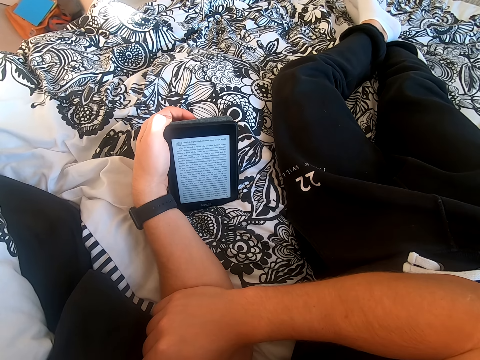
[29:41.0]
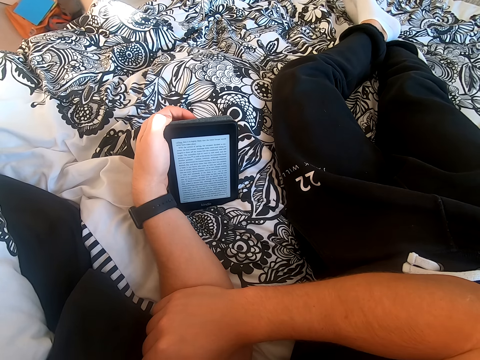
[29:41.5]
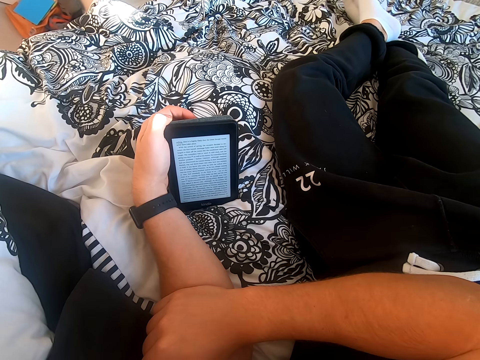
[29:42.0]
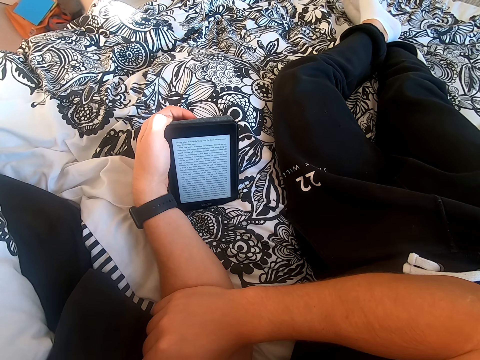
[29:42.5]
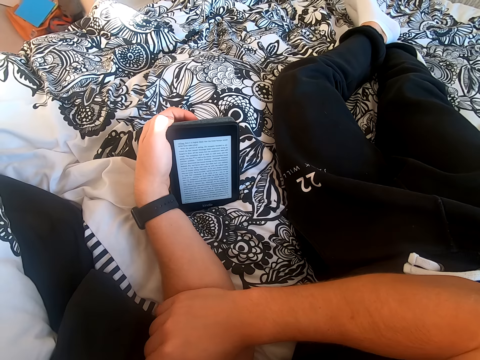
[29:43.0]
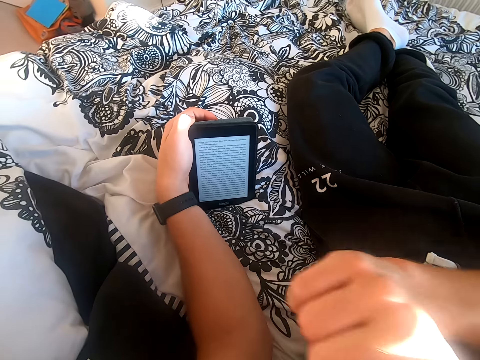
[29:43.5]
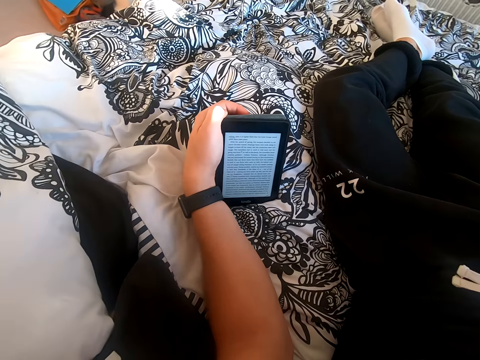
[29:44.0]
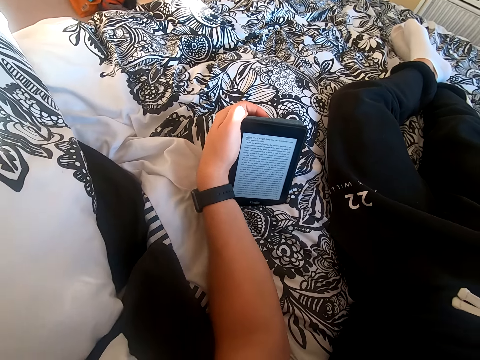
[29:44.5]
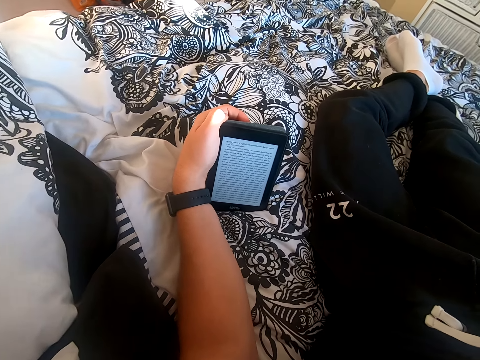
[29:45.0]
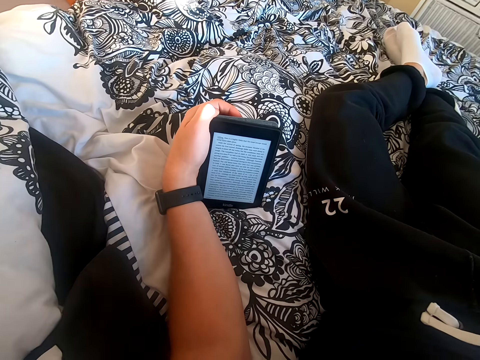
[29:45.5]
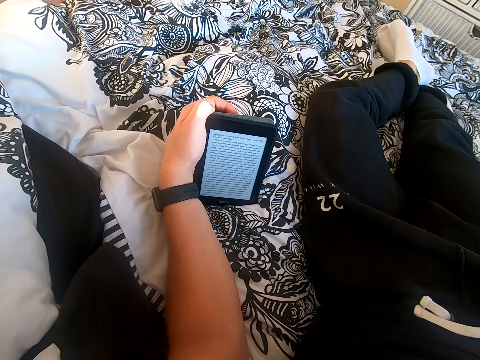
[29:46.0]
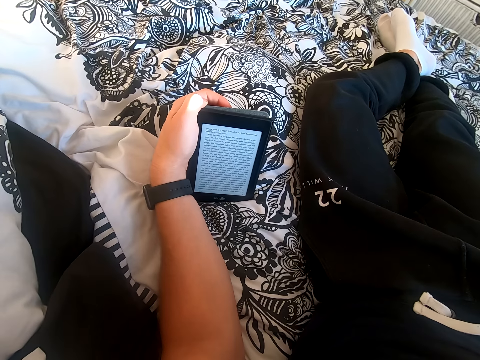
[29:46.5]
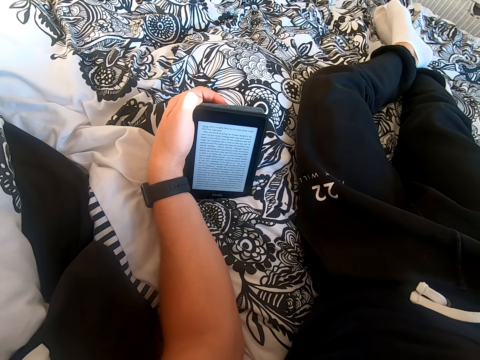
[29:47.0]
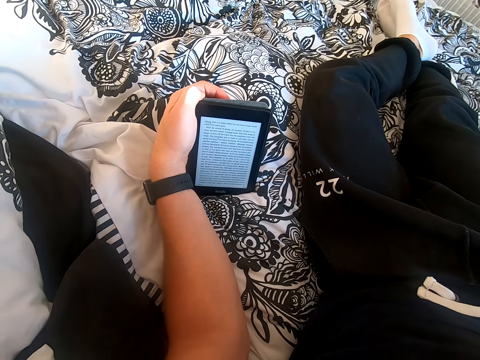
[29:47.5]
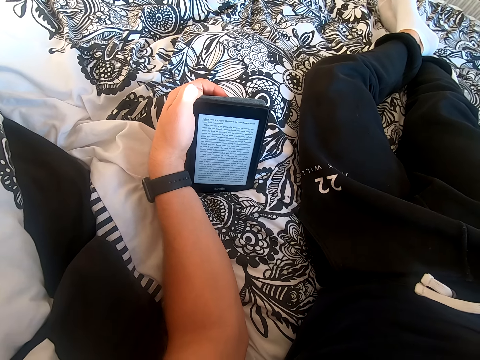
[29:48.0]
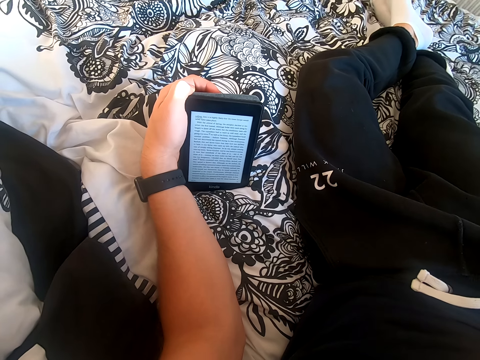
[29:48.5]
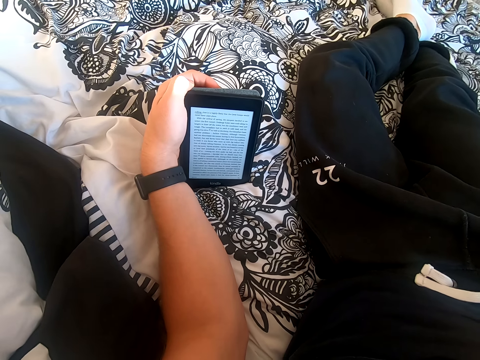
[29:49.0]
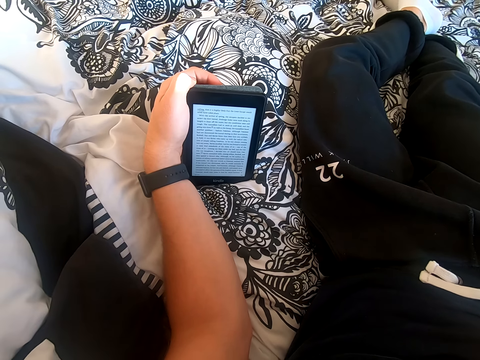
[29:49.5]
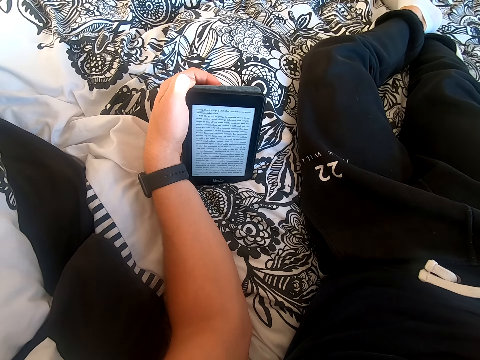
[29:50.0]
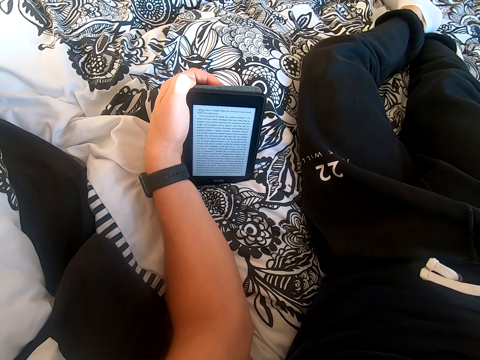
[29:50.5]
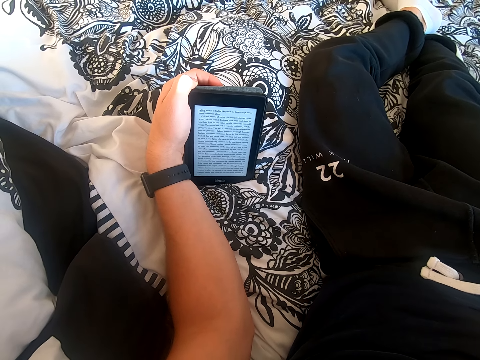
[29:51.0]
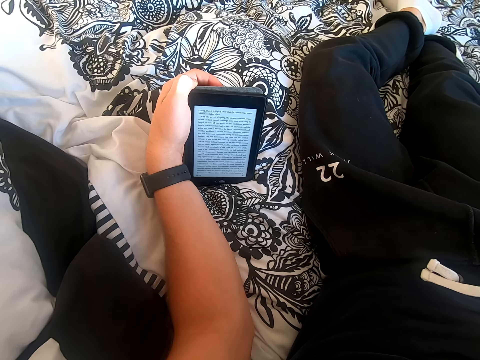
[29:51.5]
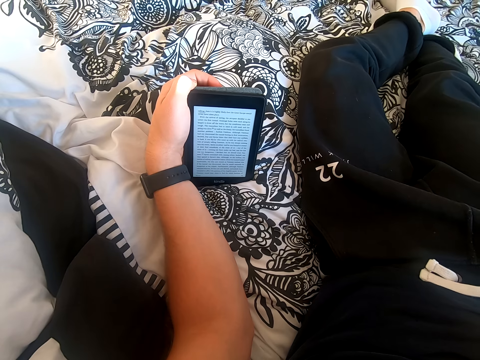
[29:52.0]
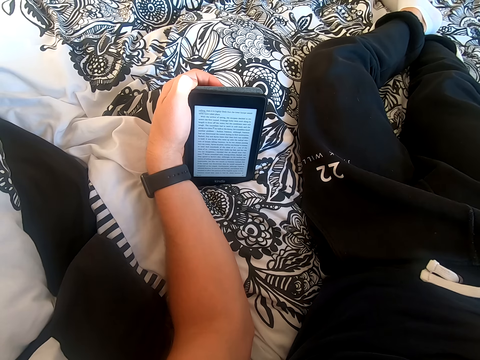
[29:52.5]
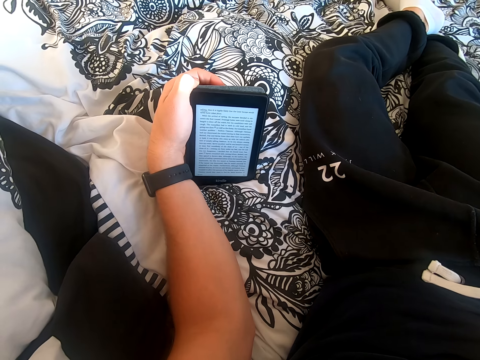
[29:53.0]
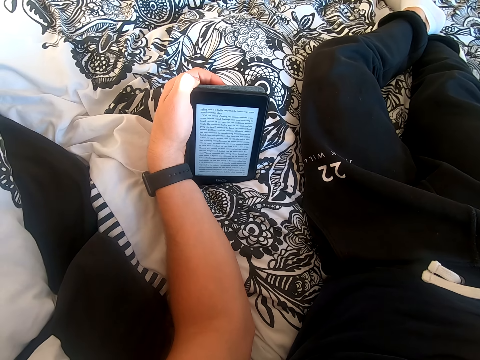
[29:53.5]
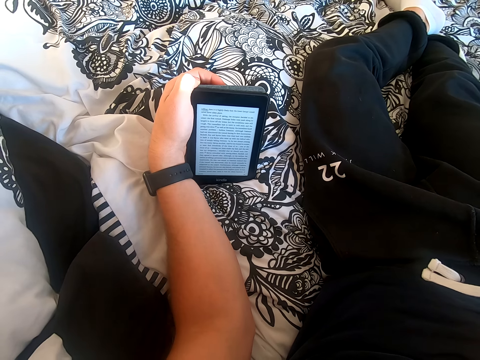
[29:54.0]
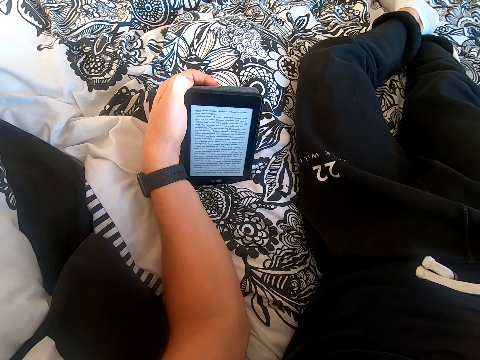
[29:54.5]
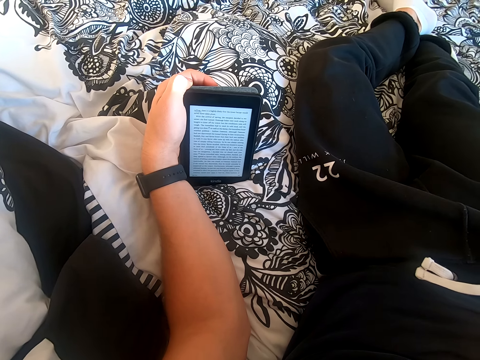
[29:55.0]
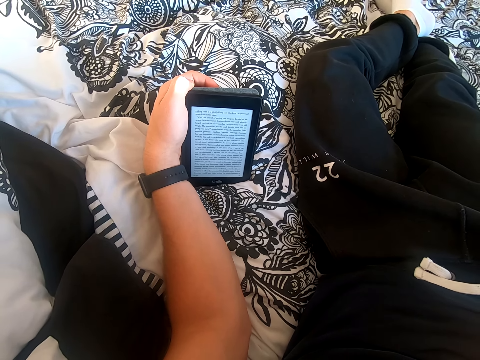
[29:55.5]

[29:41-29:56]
The camera wearer lifts his right hand. He reads on the tablet.

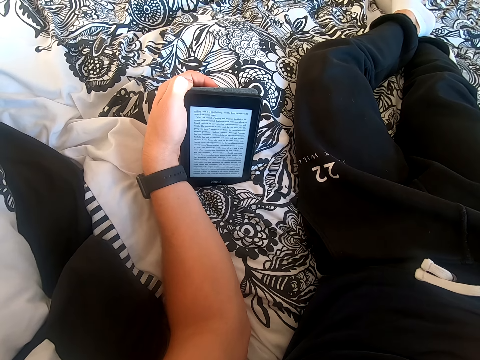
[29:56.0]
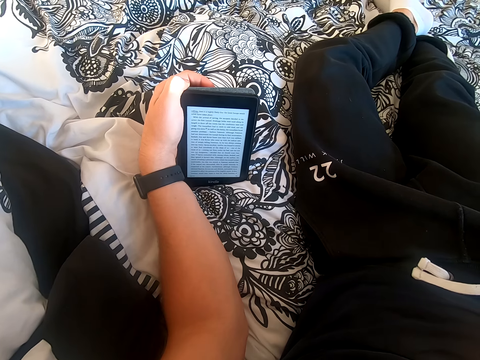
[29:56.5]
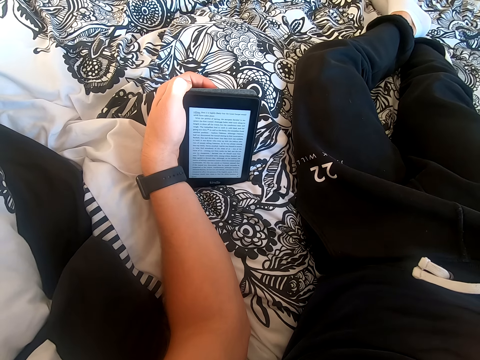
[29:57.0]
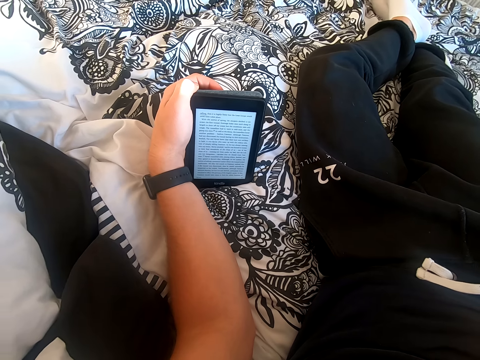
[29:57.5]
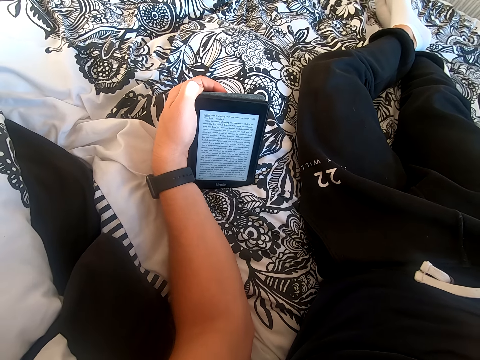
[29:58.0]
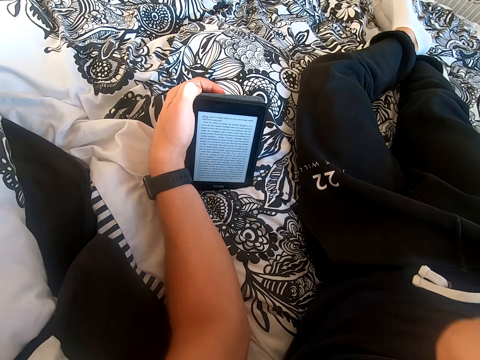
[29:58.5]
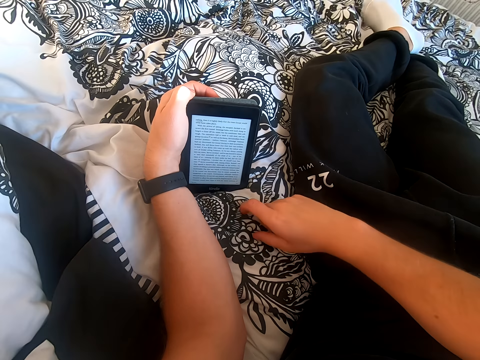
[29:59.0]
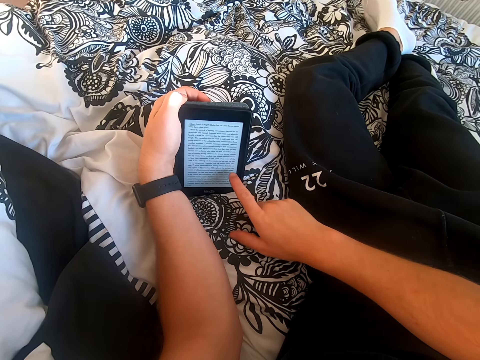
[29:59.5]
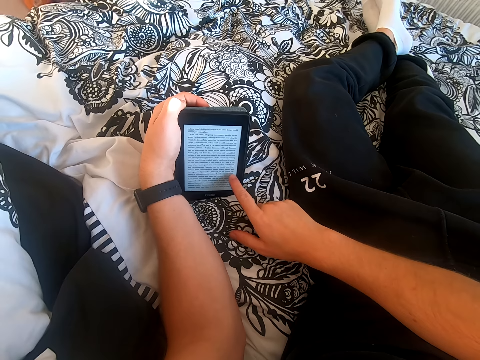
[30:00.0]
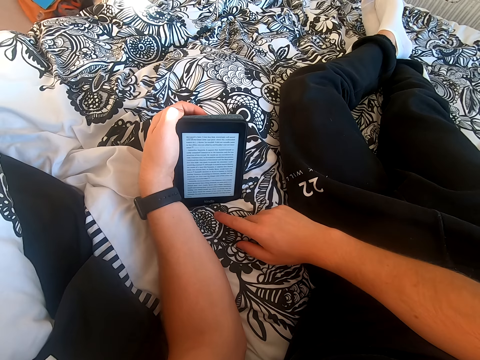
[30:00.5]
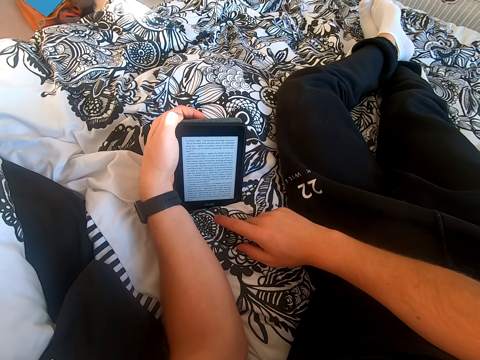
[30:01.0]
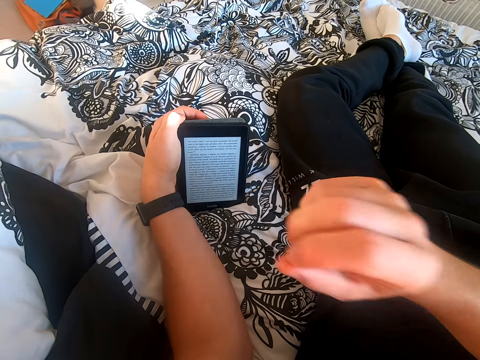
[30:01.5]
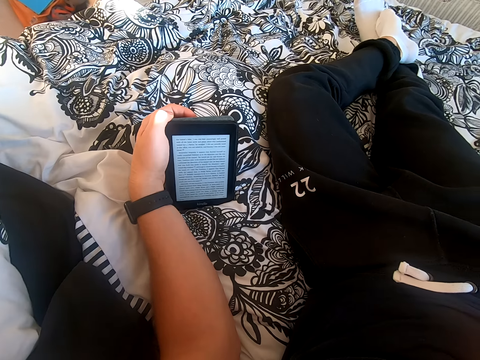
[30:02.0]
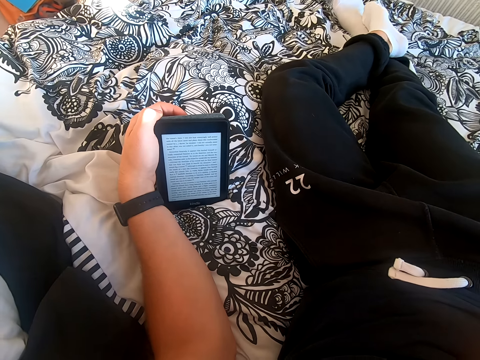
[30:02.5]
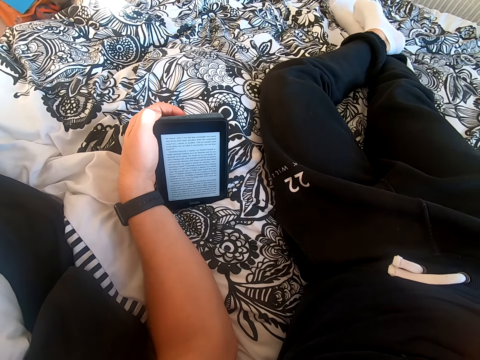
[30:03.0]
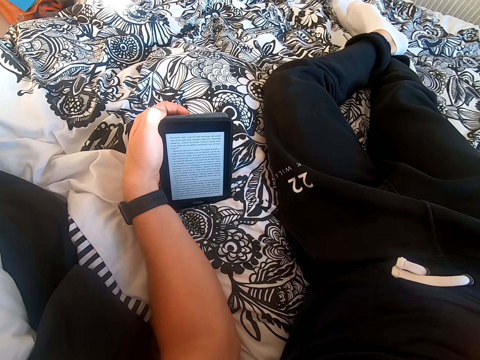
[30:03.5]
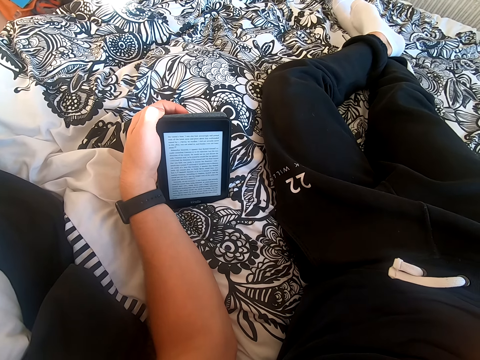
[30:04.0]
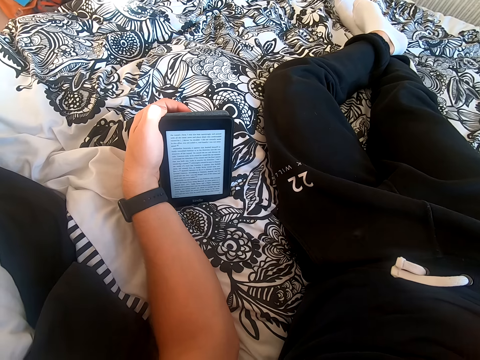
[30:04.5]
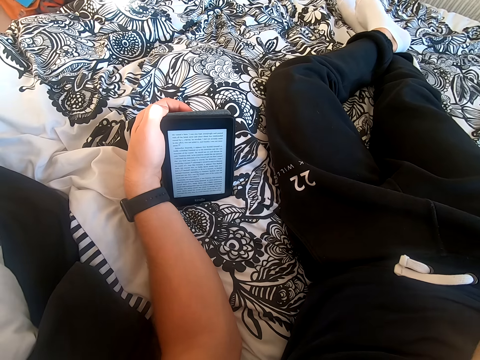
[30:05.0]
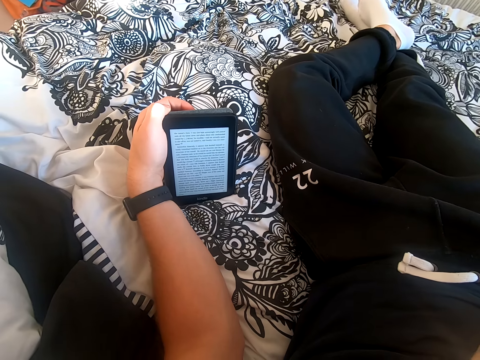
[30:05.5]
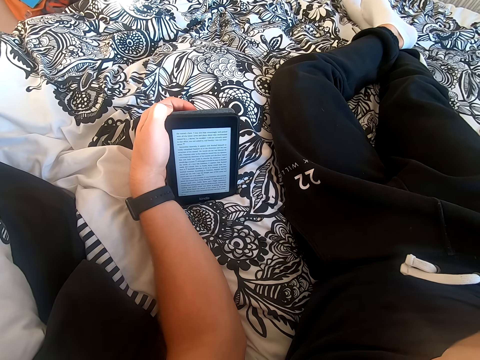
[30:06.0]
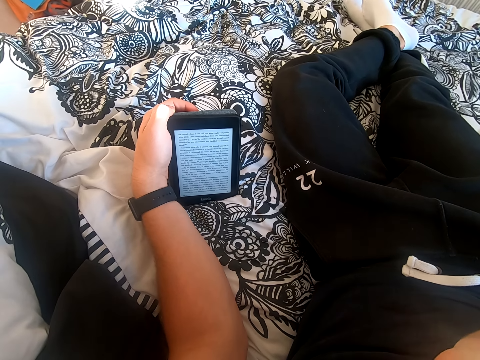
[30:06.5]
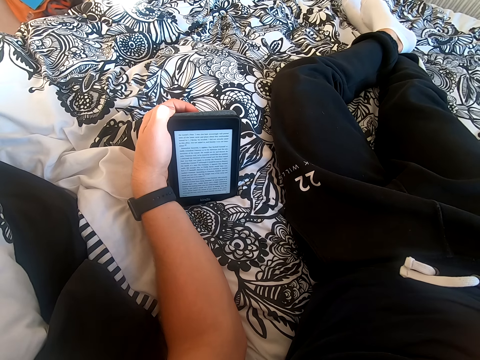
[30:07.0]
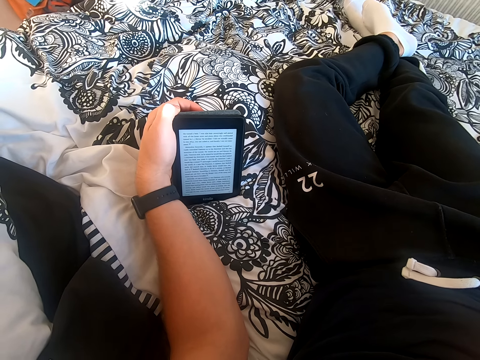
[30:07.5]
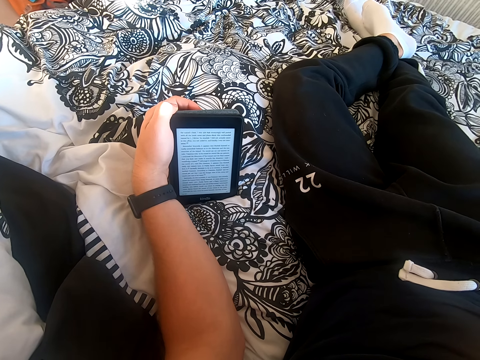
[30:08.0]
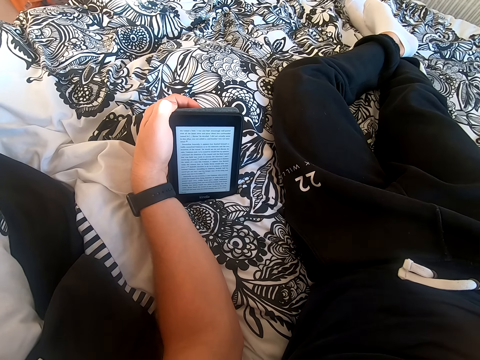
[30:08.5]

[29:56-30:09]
The camera wearer lowers his right hand. He scrolls through the tablet. He places his right hand on the bed. He reads on the tablet. He lifts his right hand. He reads the book on the tablet.
